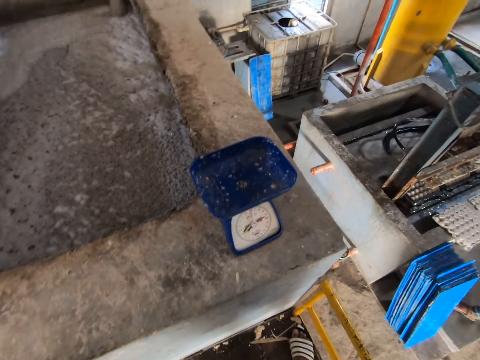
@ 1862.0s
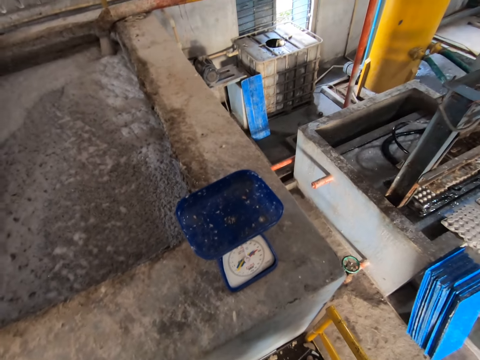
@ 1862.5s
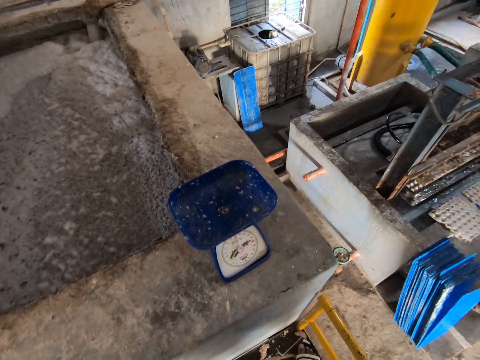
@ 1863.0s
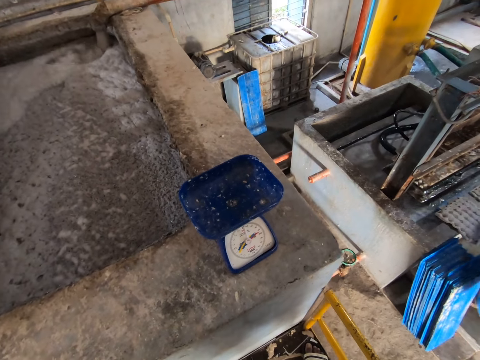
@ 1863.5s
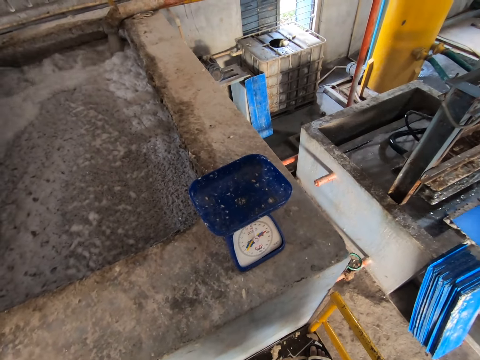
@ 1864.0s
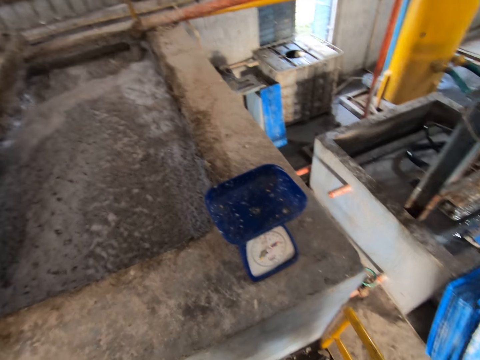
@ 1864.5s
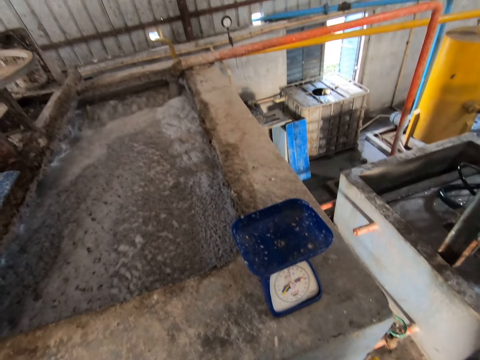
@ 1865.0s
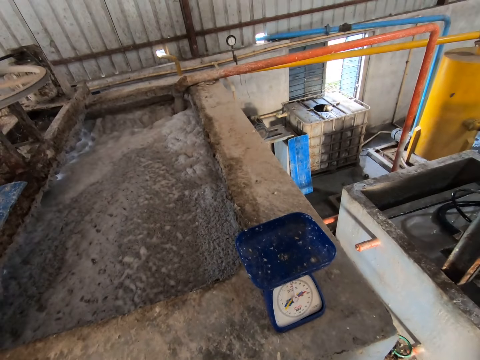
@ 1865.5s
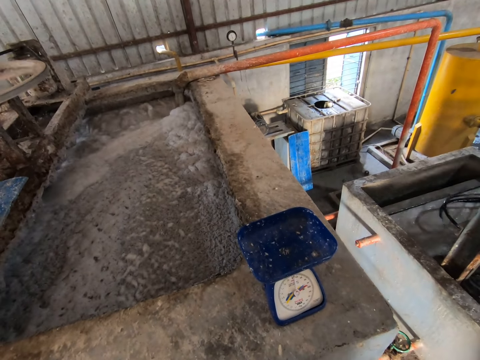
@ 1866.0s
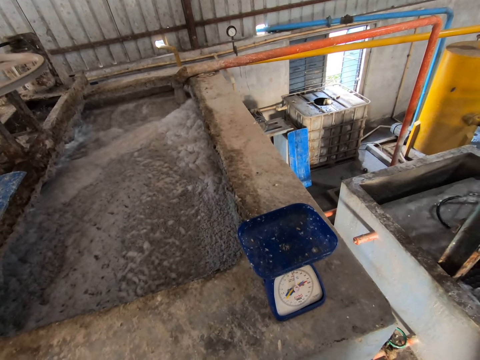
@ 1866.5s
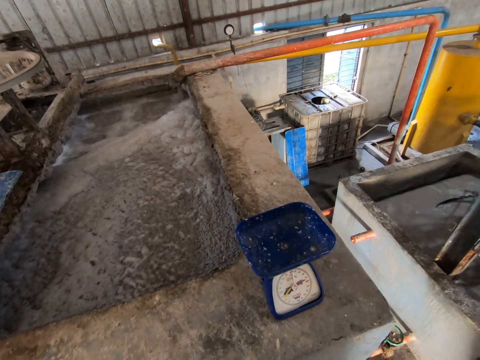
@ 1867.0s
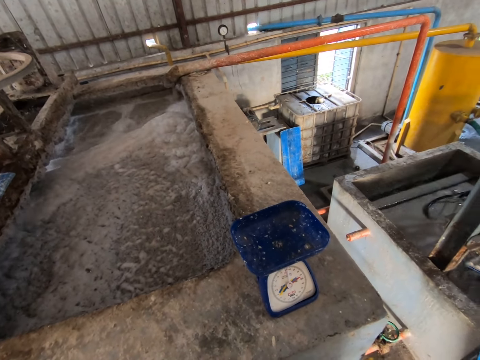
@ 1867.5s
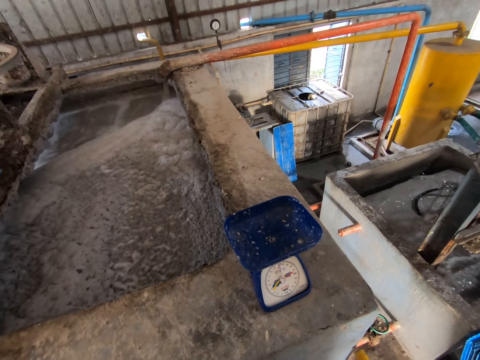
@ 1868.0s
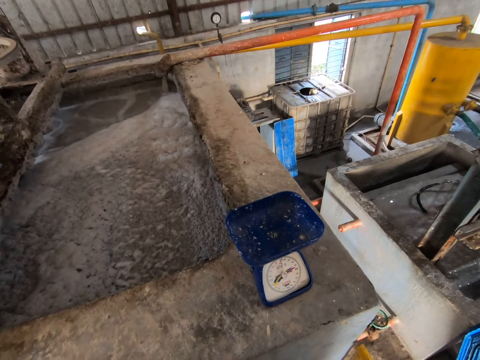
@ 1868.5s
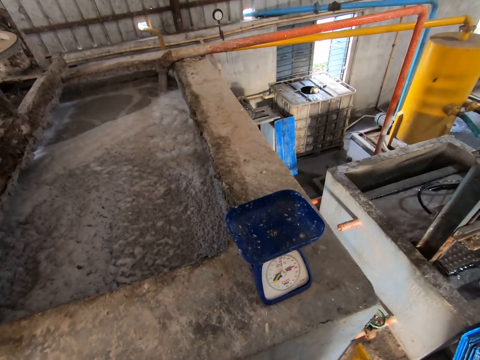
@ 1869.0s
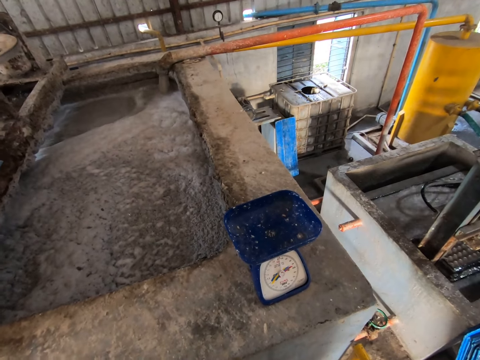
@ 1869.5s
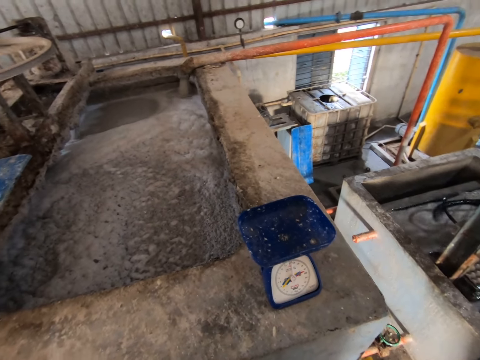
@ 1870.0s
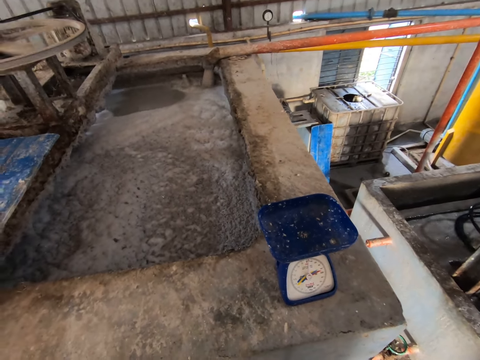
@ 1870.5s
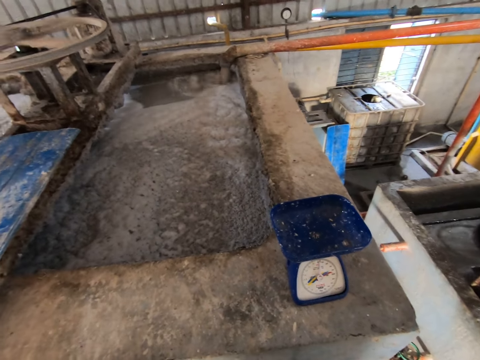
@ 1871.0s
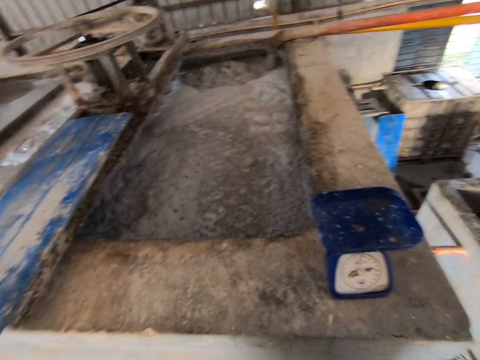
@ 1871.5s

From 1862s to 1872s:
The man takes a tray from the stack of trays on the floor with both hands.

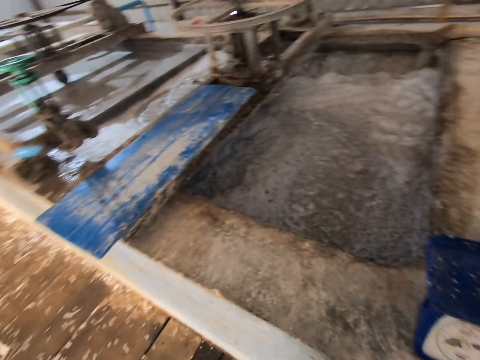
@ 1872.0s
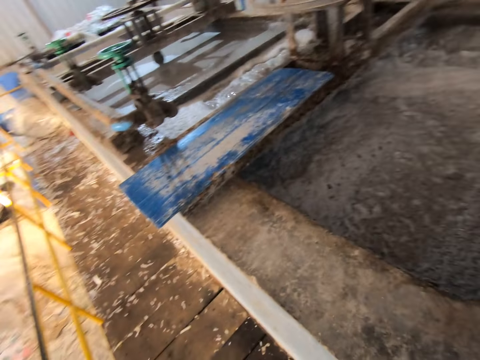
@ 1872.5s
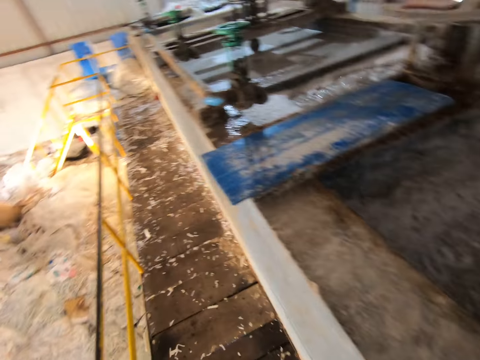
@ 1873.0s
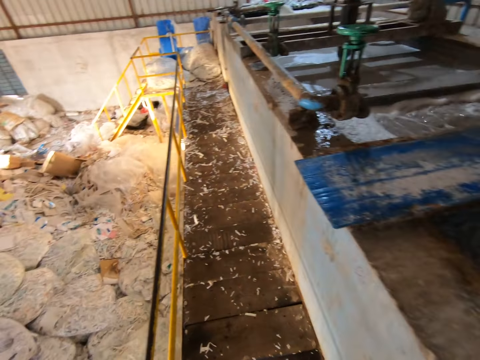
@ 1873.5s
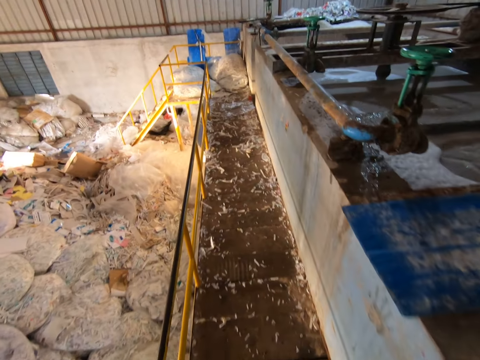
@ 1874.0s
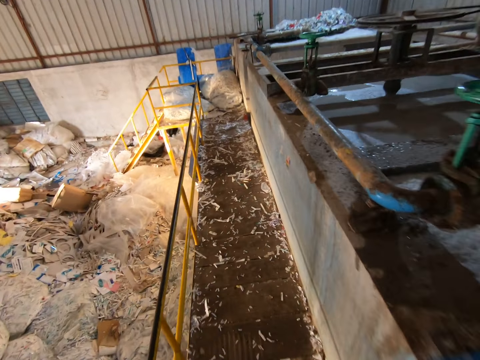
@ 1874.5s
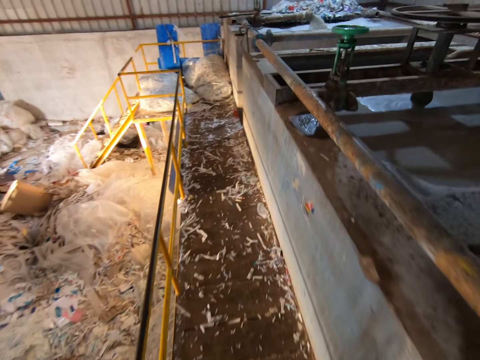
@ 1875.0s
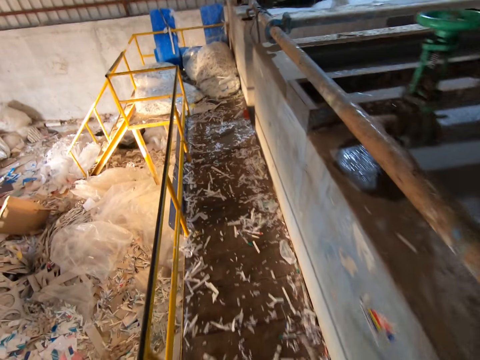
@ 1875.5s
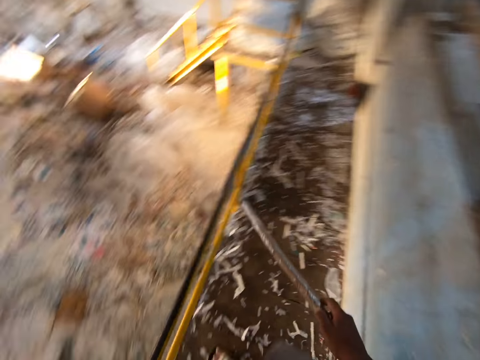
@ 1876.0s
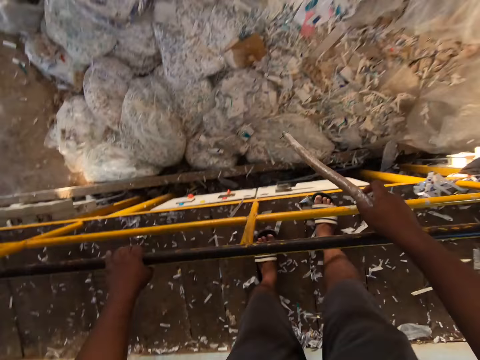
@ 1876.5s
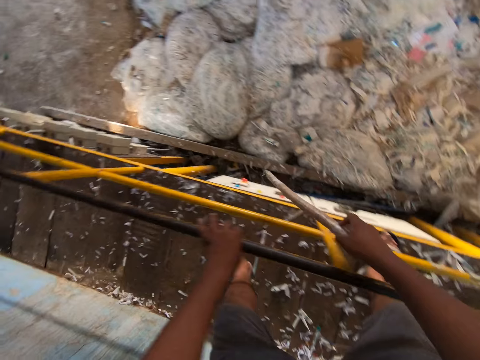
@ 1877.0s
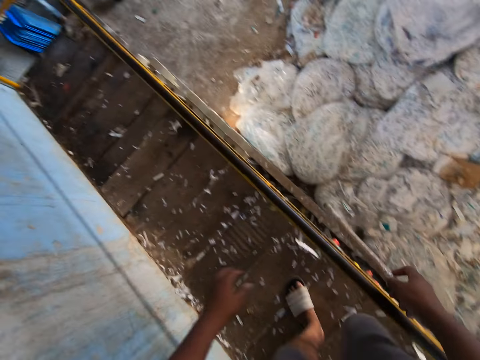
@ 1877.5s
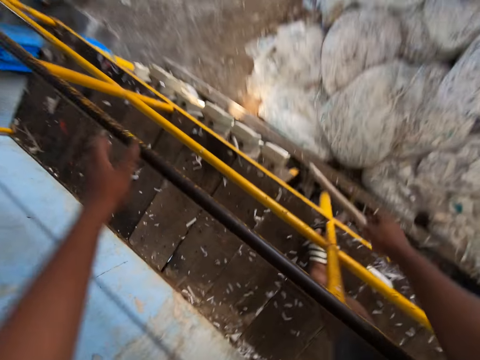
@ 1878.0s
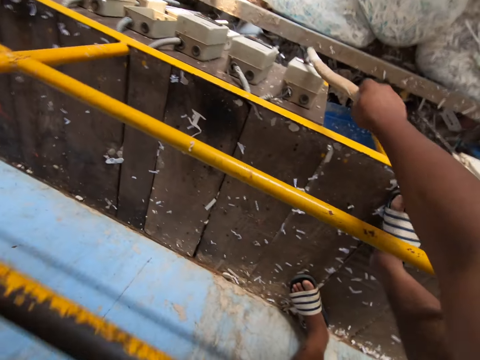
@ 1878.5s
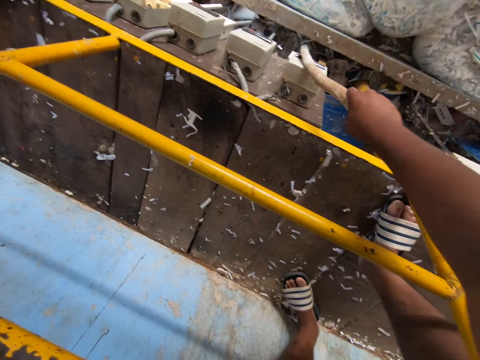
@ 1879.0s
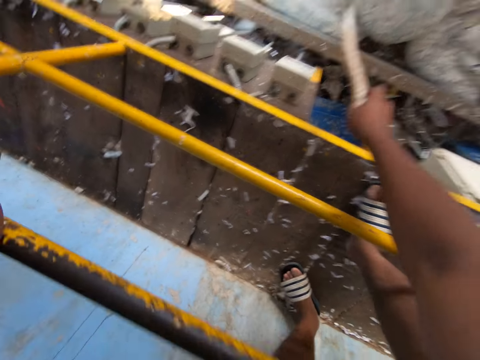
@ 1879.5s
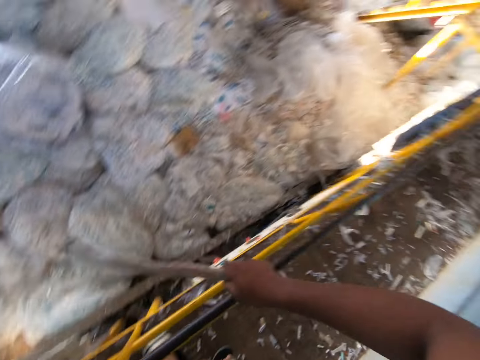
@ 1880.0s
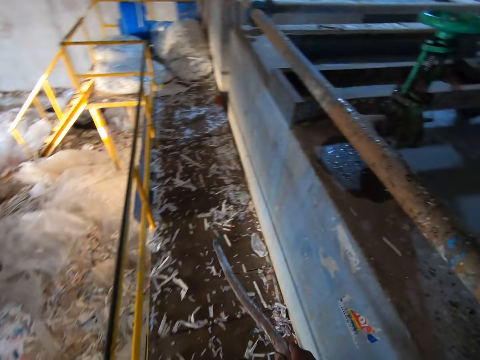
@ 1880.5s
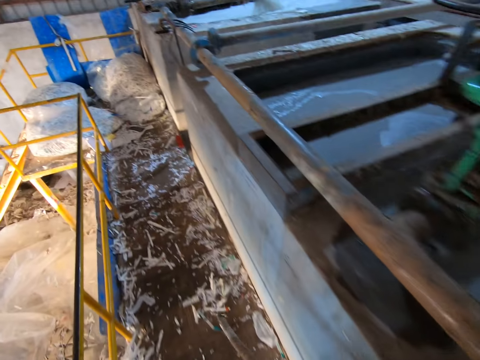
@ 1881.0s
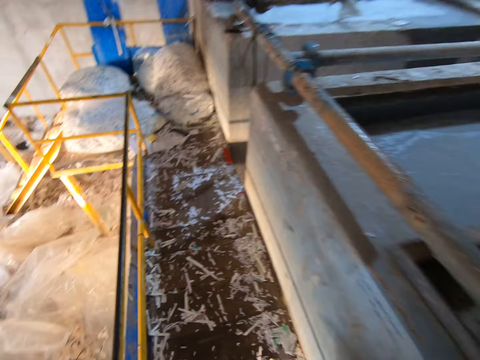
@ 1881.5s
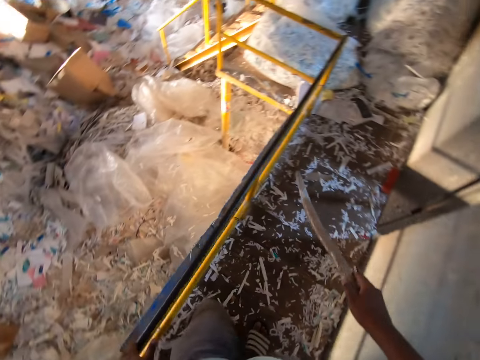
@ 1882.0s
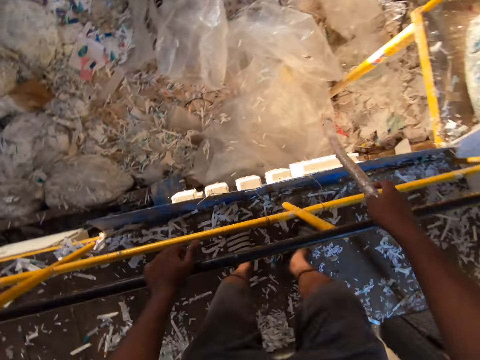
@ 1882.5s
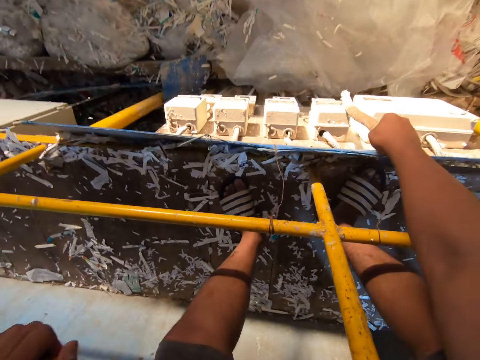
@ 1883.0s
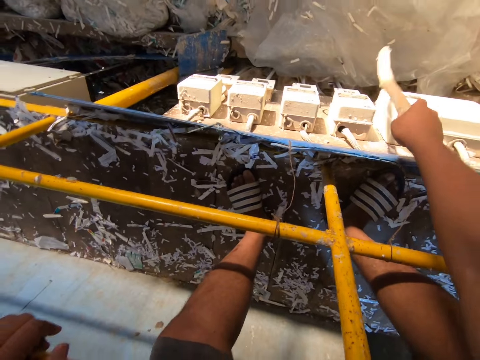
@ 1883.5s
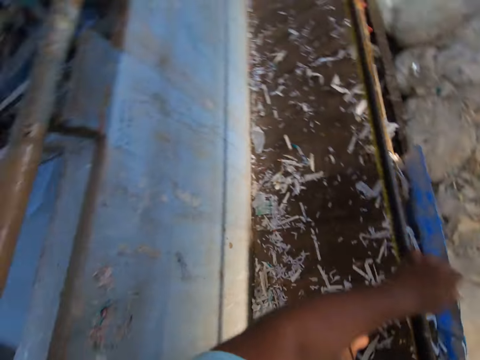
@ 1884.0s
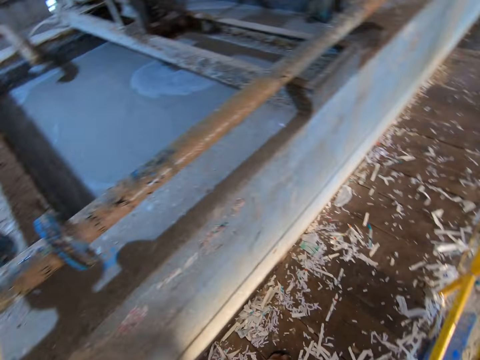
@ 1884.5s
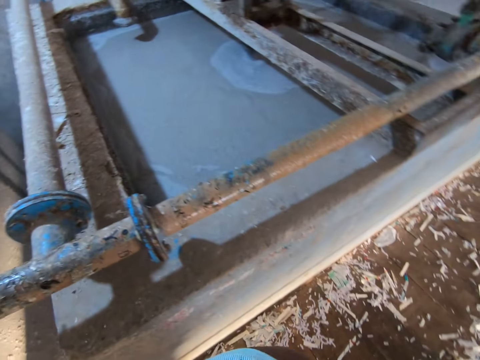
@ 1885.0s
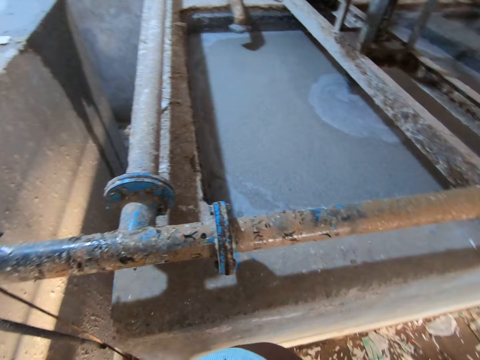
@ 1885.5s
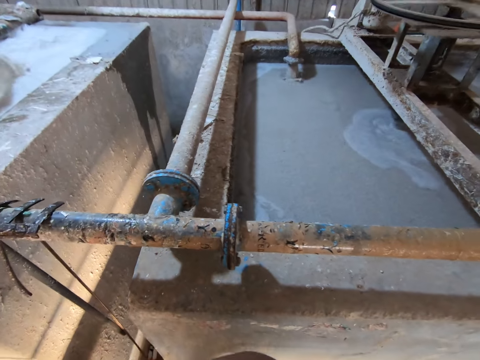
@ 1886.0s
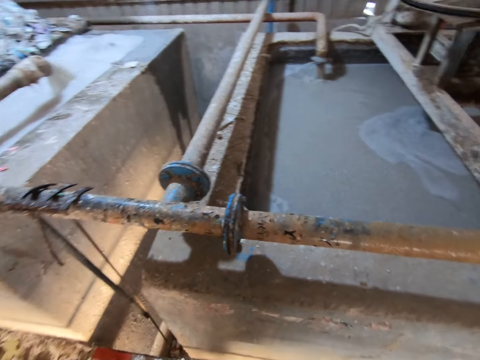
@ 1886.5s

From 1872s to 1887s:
The camera wearer turns around. He walks on the platform. He looks around. He places his left hand on the railing. He operates the fuse box on the platform with a stick in his right hand. He turns off the switch. He turns around and walks around the factory. He operates the fuse box on the platform with the stick in his right hand again. He turns around, turns off the switch, and turns around.

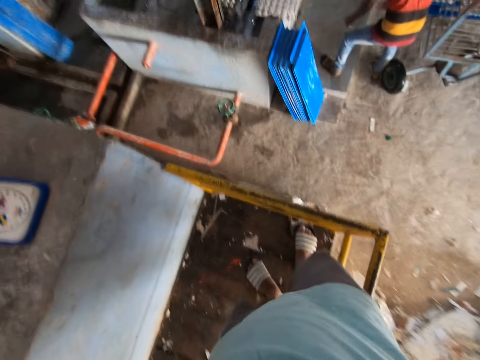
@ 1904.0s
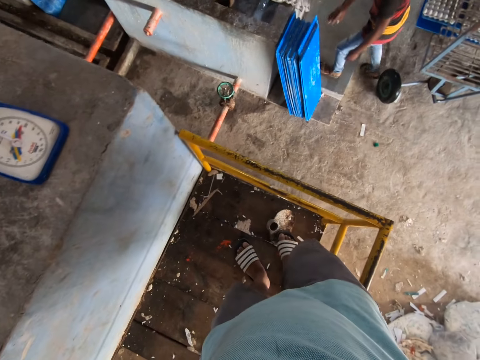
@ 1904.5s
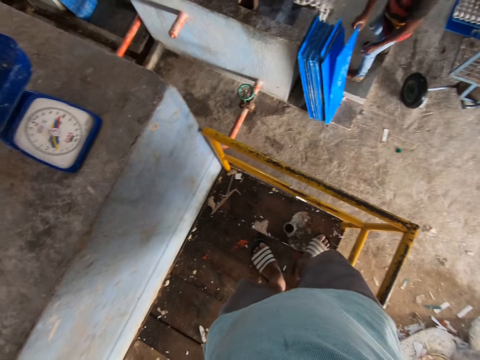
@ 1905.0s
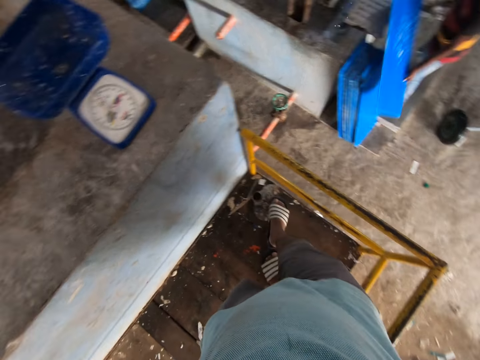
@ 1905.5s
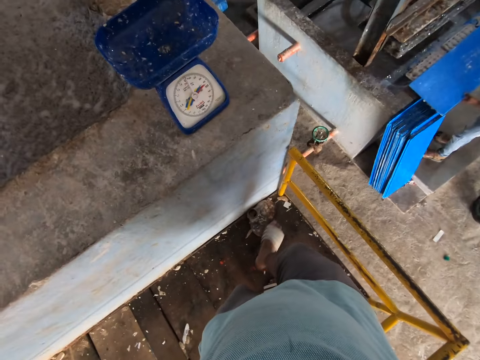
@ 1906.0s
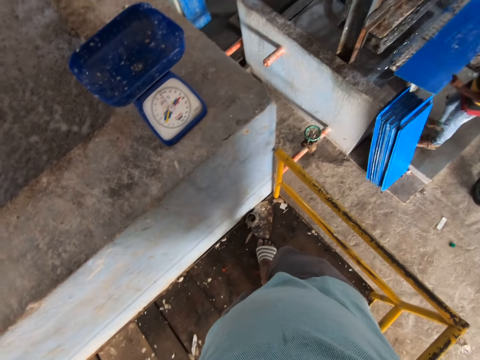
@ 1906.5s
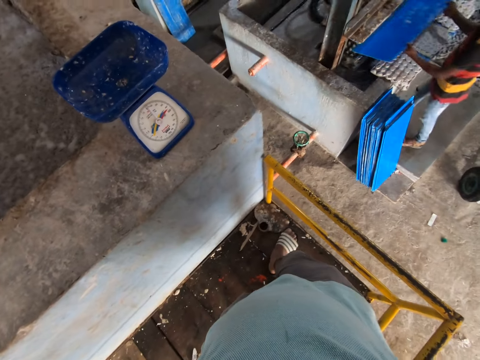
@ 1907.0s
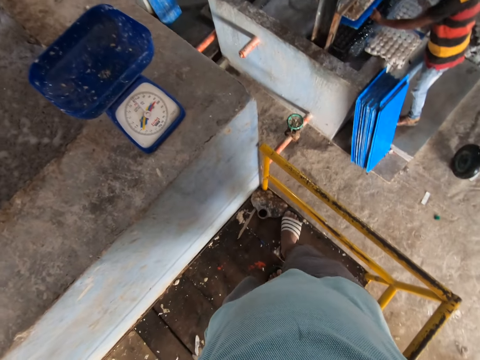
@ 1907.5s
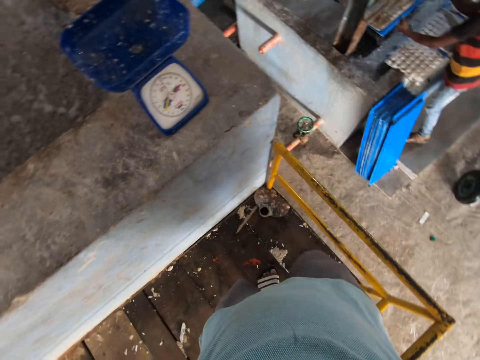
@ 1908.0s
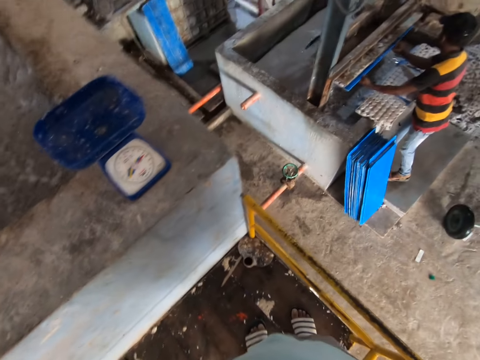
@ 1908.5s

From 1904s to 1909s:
The camera wearer moves a shovel head on the platform with his right leg. A man takes a tray from the stack of trays on the floor with both hands. Another man holds a blue tray with both hands and places the blue tray in the egg carton machine with both hands.
